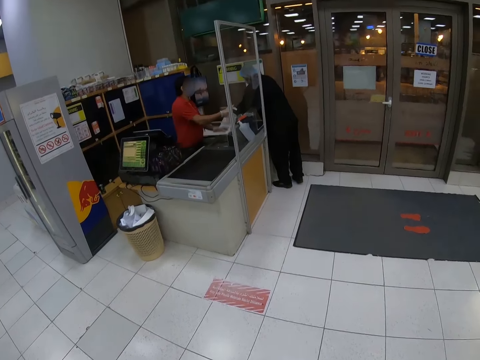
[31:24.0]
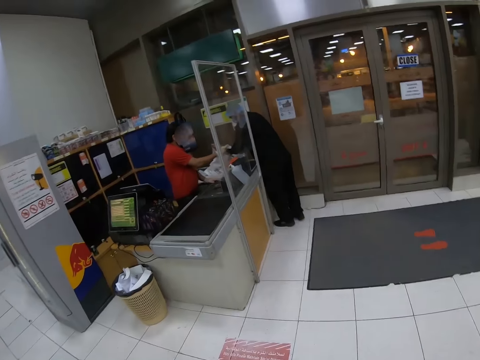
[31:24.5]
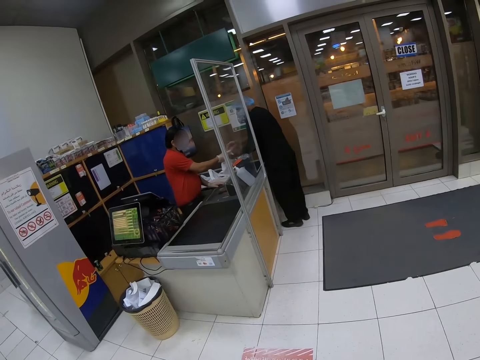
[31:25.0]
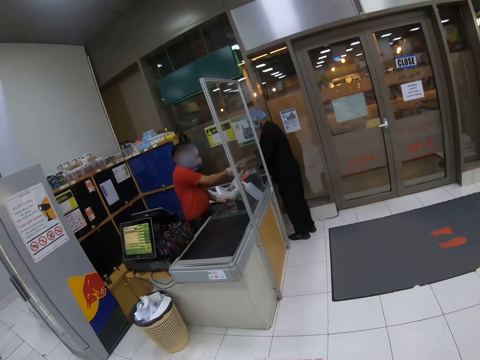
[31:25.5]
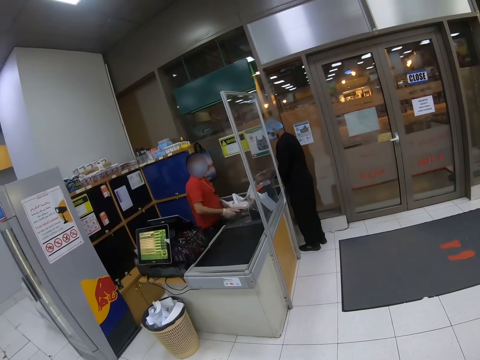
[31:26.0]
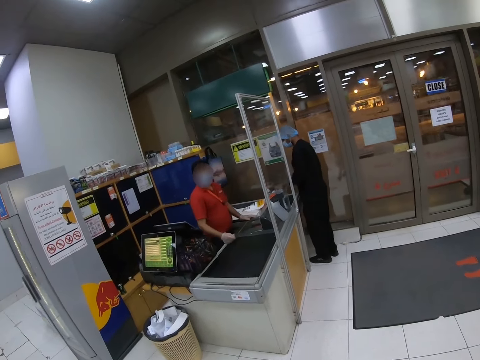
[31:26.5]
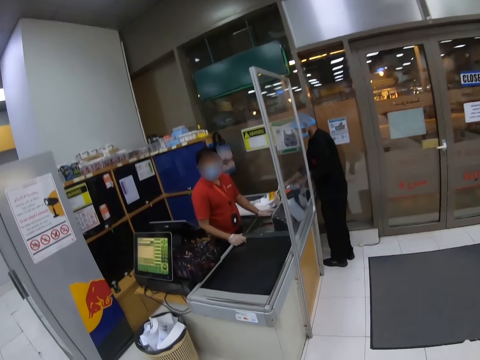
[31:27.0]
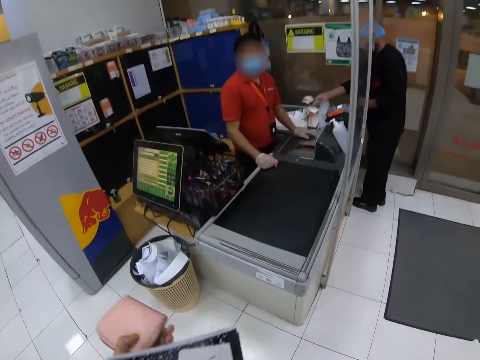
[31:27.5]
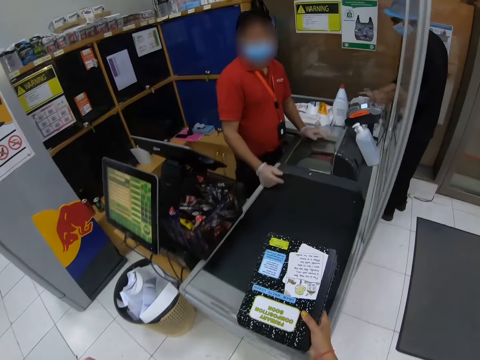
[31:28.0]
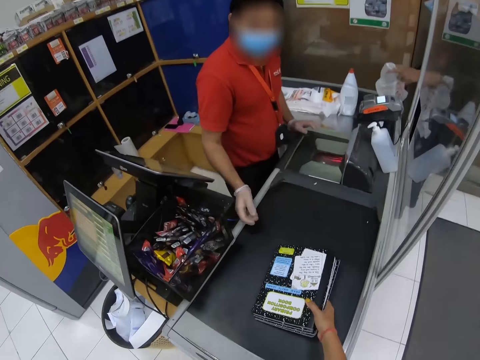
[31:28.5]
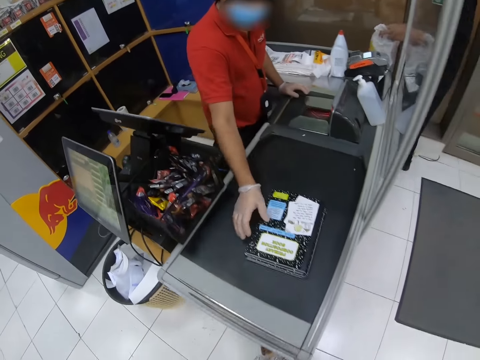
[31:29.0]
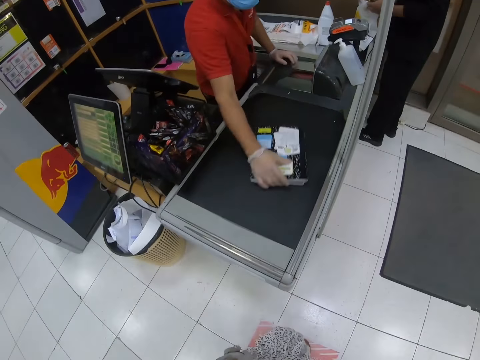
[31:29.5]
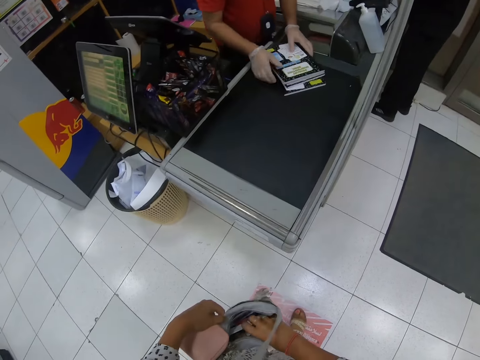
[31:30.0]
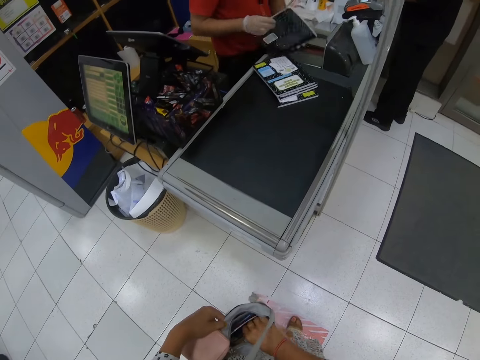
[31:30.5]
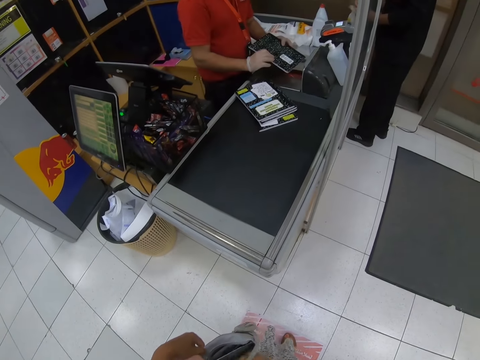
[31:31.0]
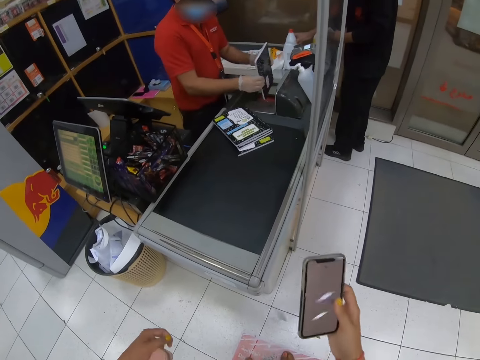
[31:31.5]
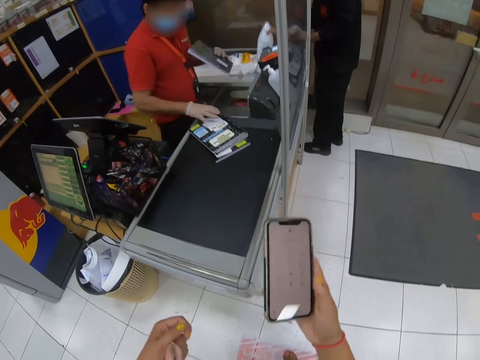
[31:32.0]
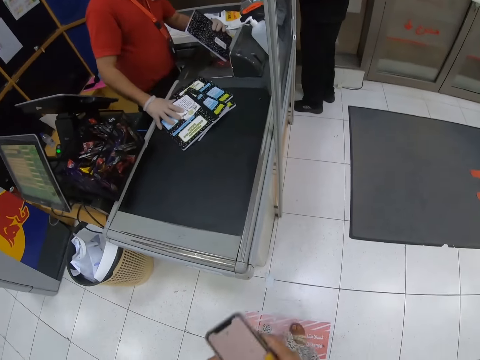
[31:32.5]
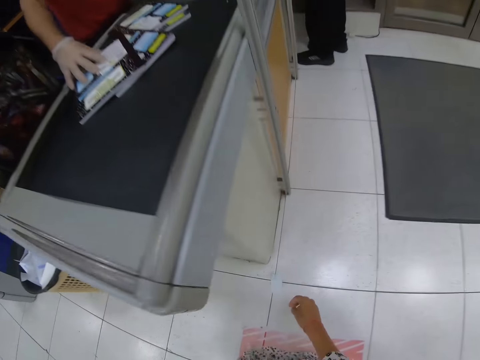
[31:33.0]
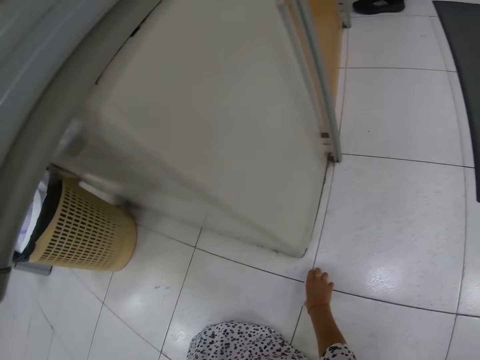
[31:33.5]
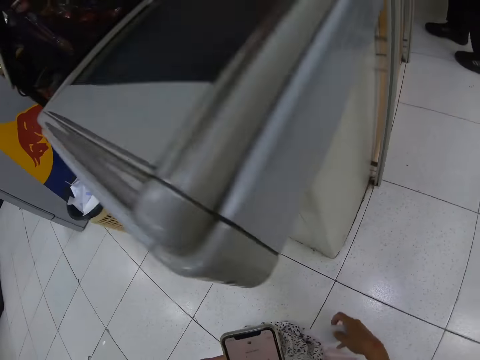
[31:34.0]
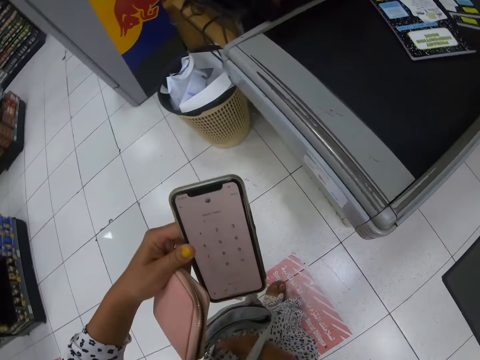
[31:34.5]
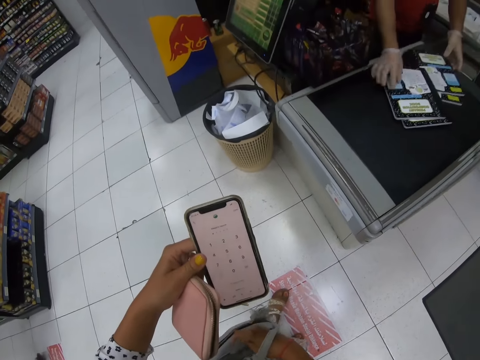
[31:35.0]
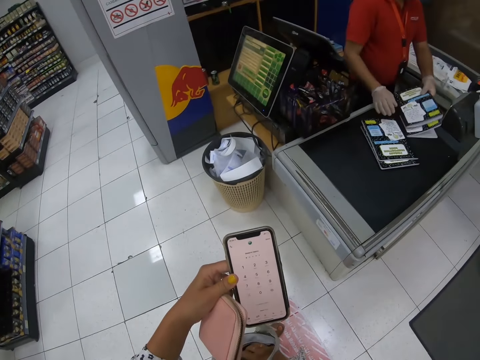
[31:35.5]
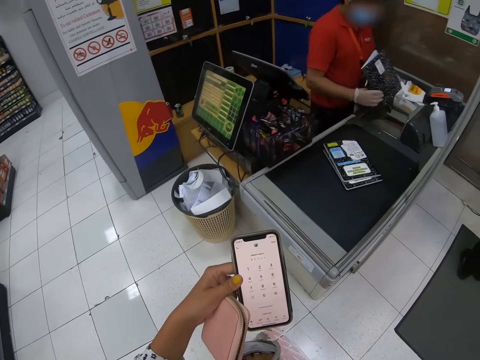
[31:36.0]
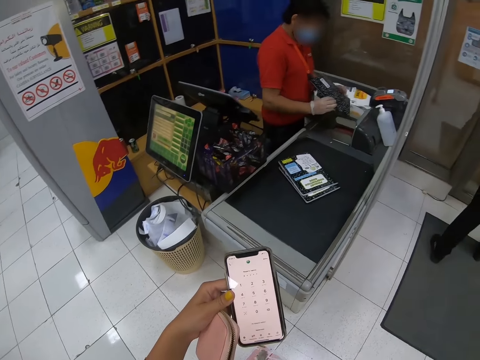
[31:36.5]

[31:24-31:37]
The camera wearer counts cash on their purse. They walk across the store. They move to the counter. They place the books on the counter. A cashier picks the book on the counter. The cashier checks the bar codes. The cashier puts the book against the barcode scanner. The camera wearer takes out their cellphone from the handbag. They bend. They pick a card from the floor. They hold their cellphone and return the card in the handbag.

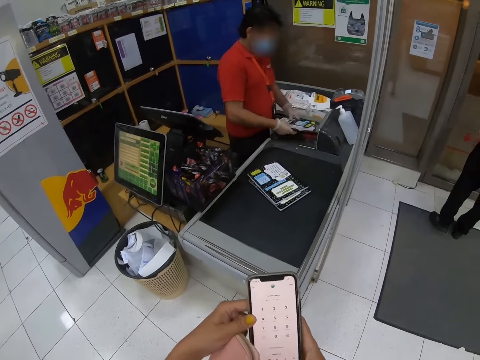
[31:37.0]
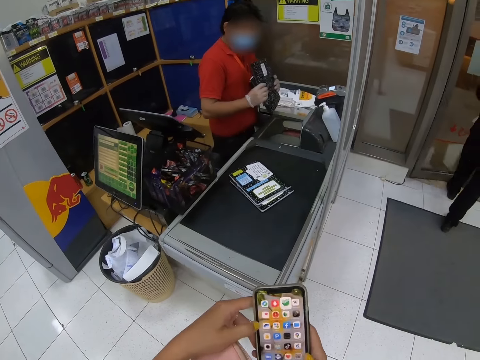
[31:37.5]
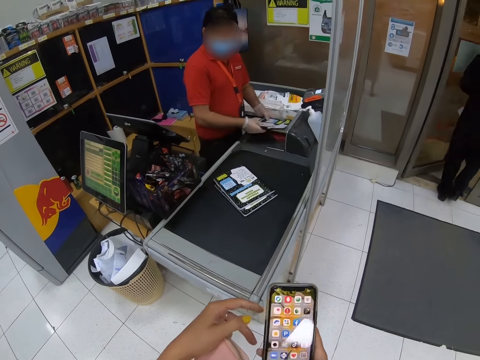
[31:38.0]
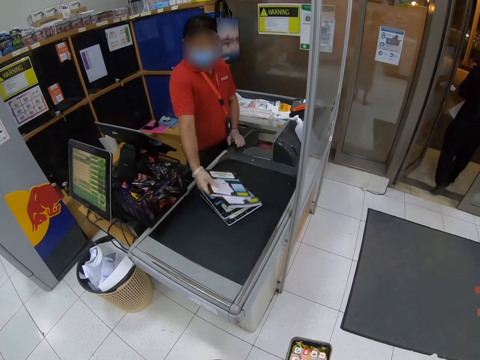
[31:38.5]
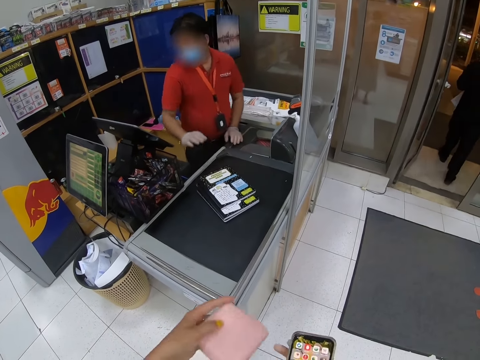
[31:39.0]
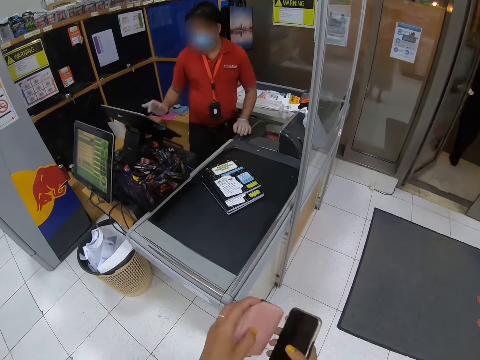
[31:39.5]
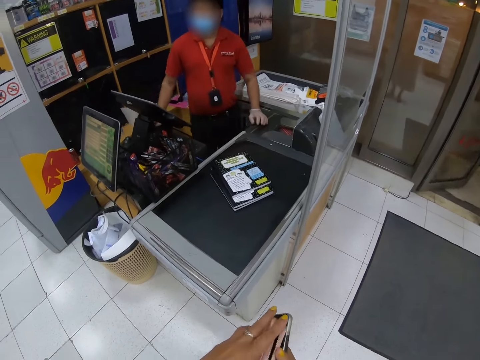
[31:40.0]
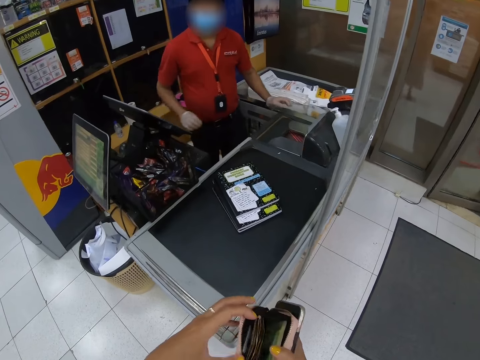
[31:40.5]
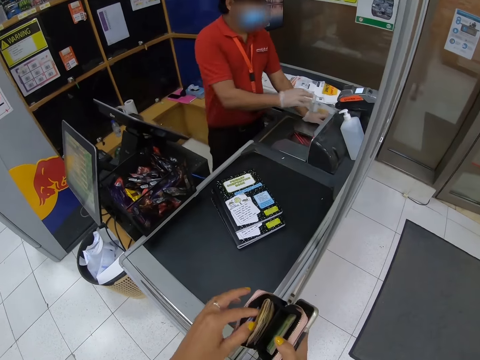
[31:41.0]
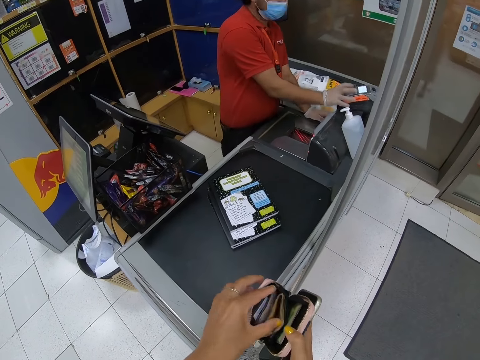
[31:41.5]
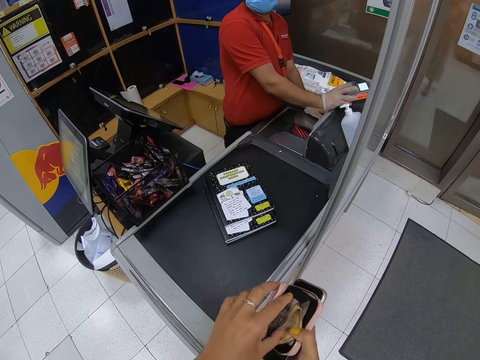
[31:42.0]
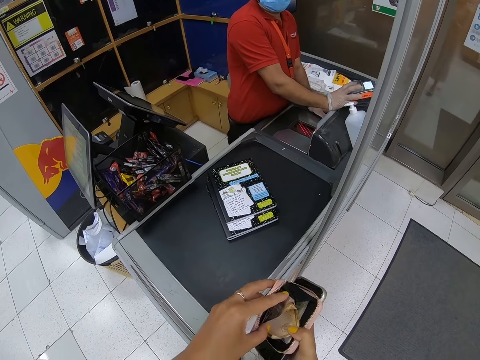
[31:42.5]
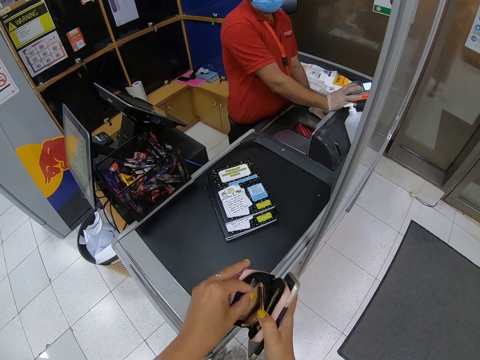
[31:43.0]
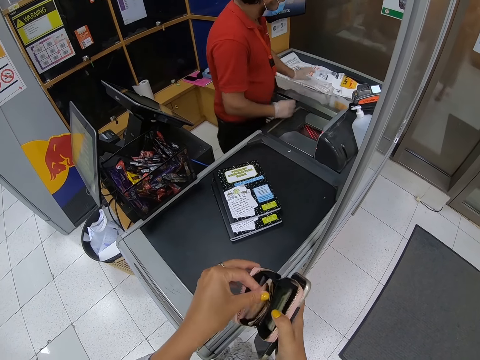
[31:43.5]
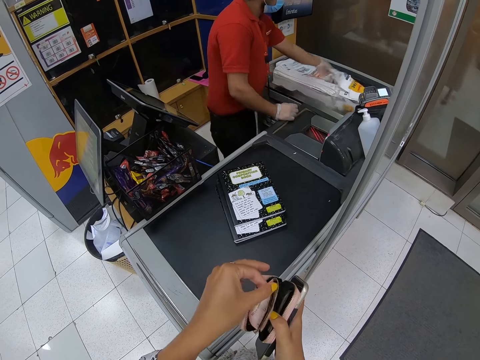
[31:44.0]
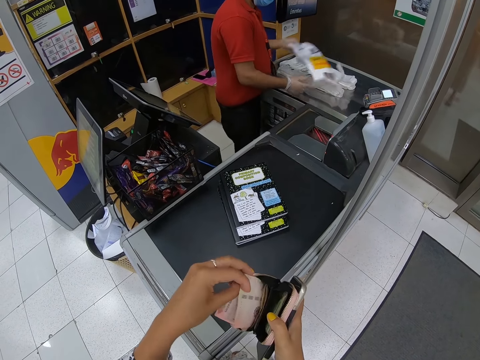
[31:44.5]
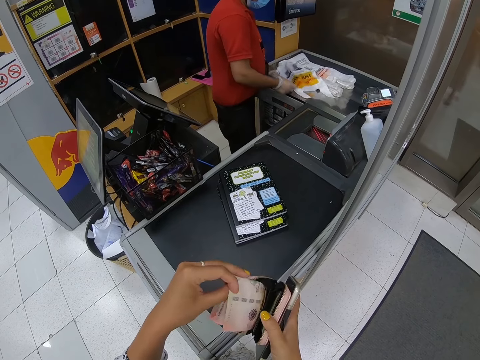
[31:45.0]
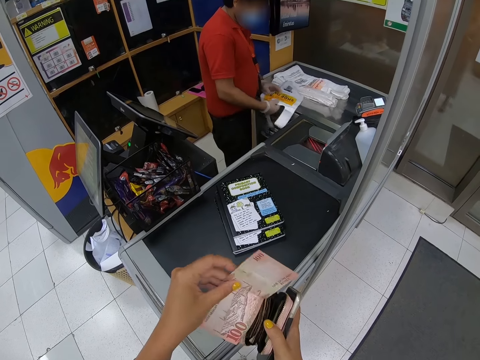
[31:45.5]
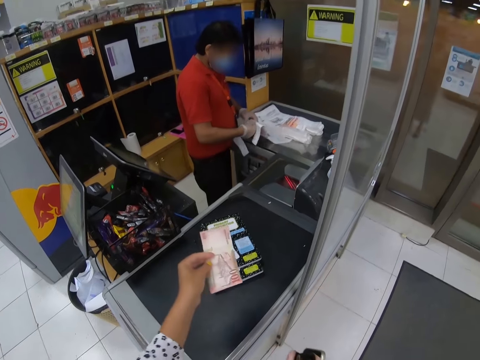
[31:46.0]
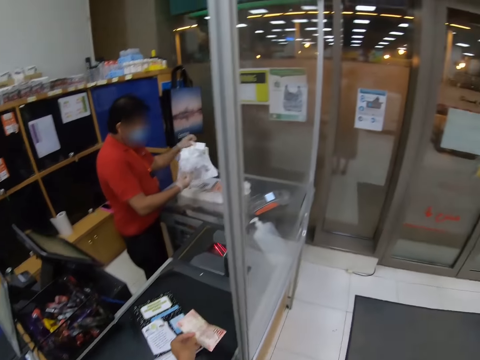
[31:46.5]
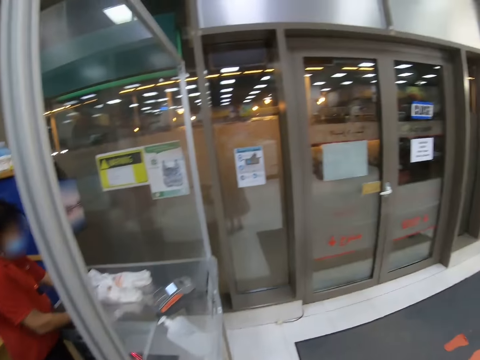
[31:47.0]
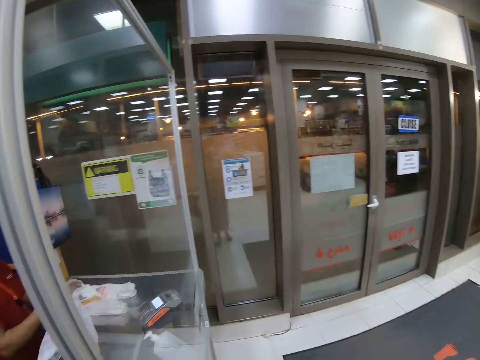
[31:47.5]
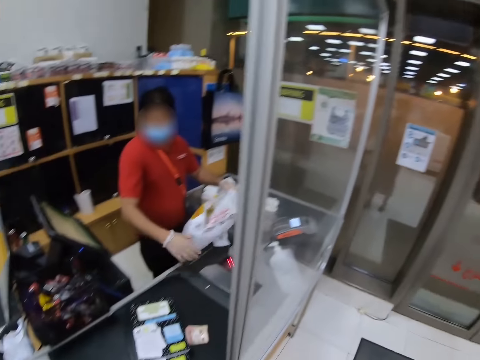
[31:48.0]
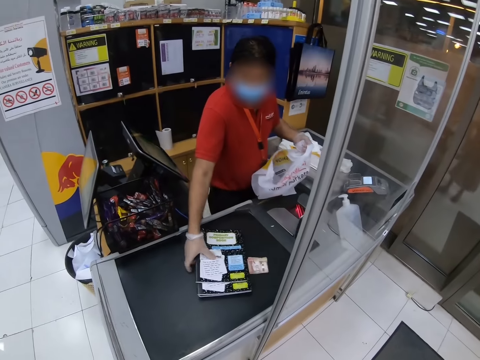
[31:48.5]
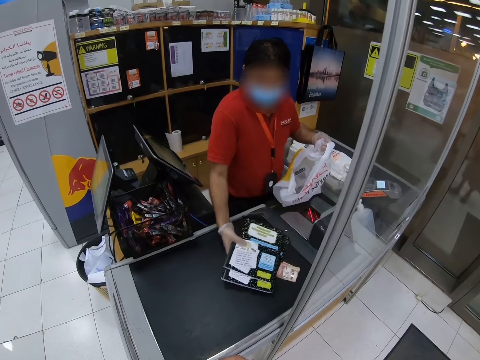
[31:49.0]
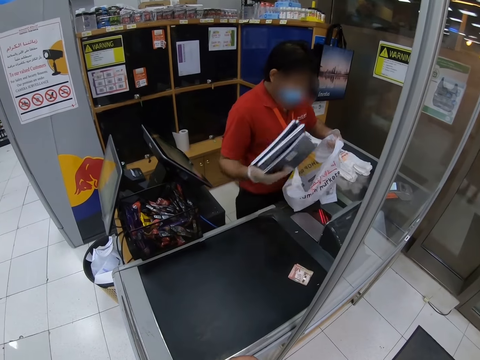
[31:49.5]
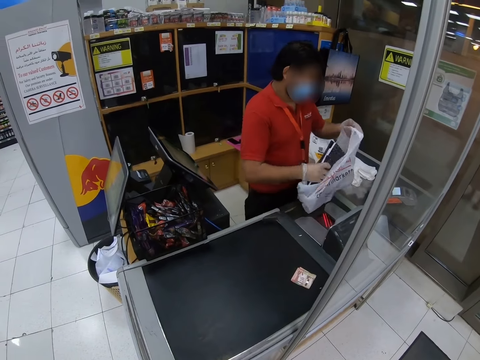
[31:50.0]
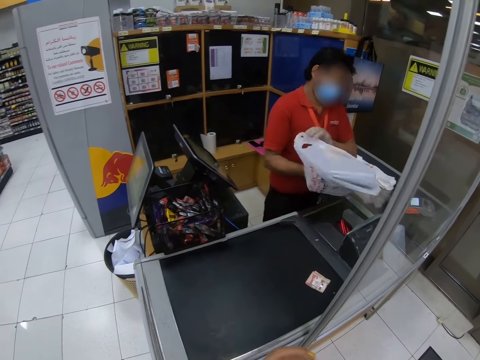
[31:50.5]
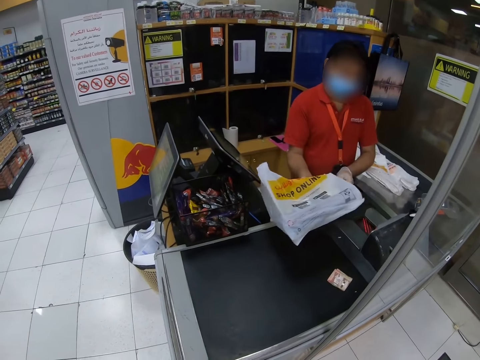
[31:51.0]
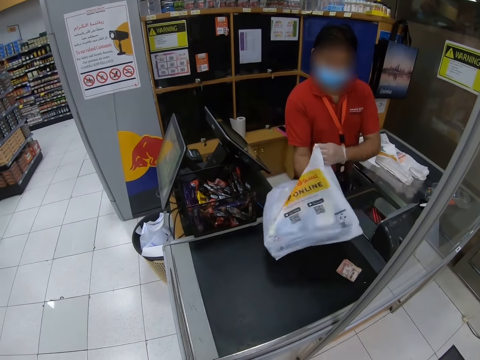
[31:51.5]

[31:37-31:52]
The cashier puts the books against the barcode scanner. The camera wearer dials through their cellphone. The cashier puts the books on the counter. The camera wearer opens their purse. They count cash from their purse. They take out cash from their purse. They take out cash from their purse again. They place the cash on the counter. The cashier packs the books in a polythene bag. The camera wearer looks around. The cashier picks up the books and puts the books in the shopping bag.
